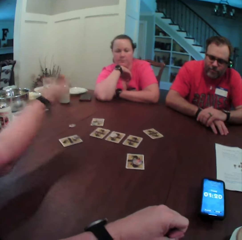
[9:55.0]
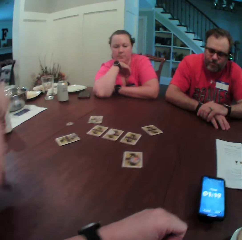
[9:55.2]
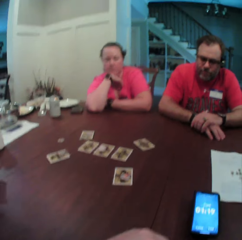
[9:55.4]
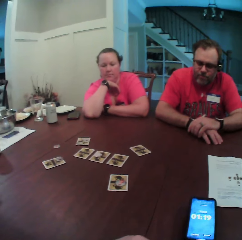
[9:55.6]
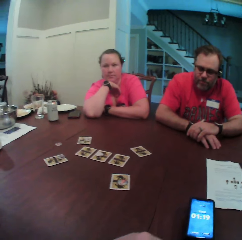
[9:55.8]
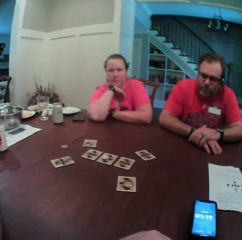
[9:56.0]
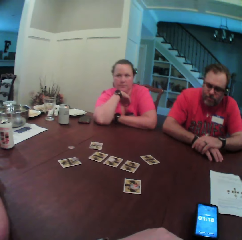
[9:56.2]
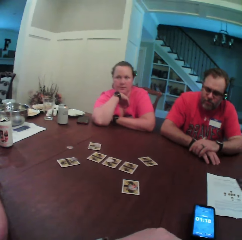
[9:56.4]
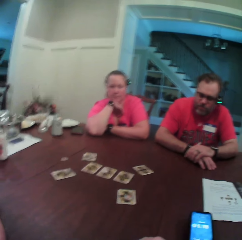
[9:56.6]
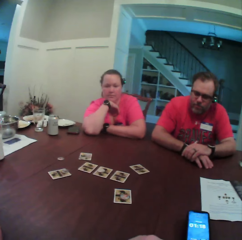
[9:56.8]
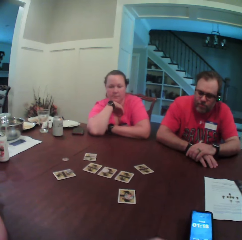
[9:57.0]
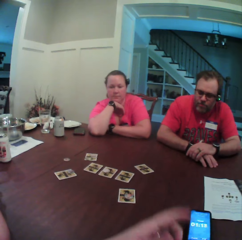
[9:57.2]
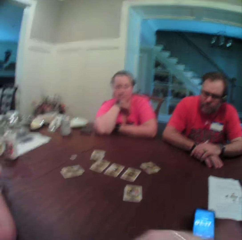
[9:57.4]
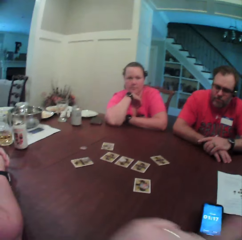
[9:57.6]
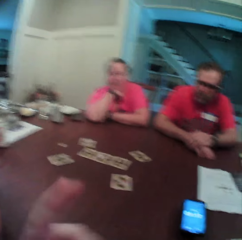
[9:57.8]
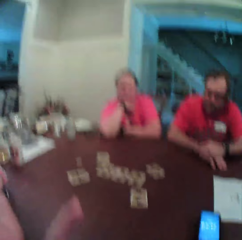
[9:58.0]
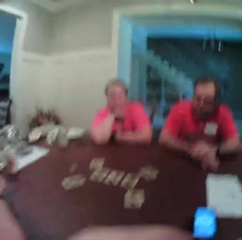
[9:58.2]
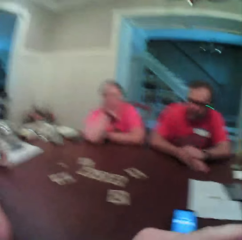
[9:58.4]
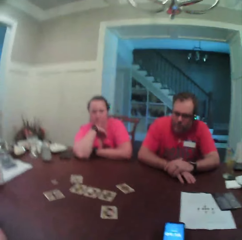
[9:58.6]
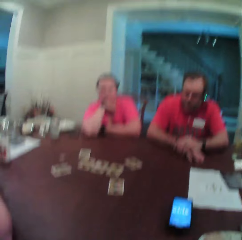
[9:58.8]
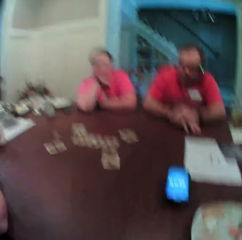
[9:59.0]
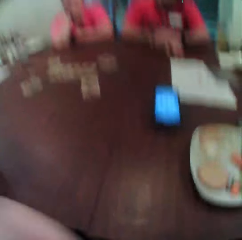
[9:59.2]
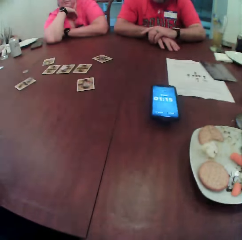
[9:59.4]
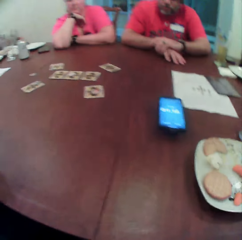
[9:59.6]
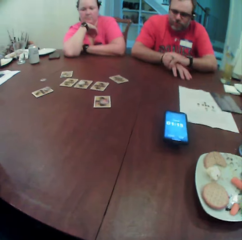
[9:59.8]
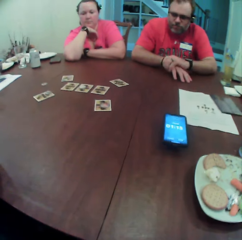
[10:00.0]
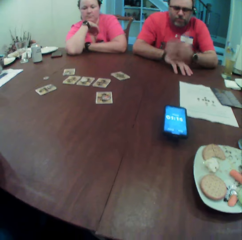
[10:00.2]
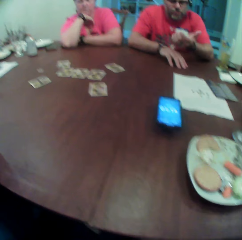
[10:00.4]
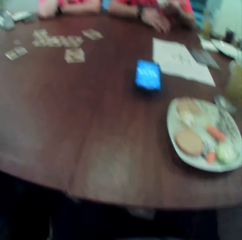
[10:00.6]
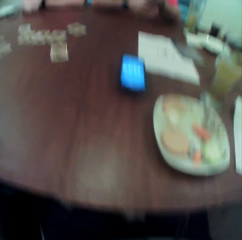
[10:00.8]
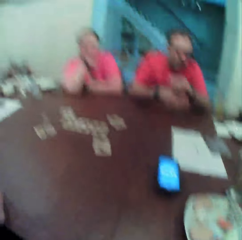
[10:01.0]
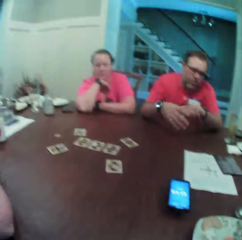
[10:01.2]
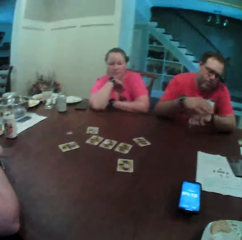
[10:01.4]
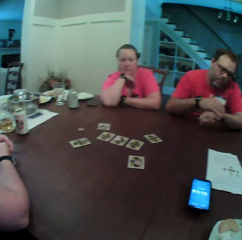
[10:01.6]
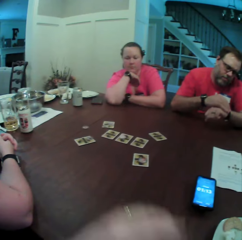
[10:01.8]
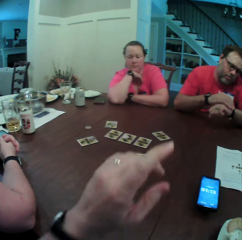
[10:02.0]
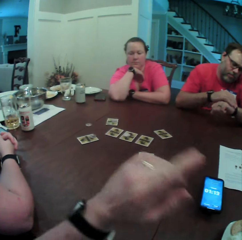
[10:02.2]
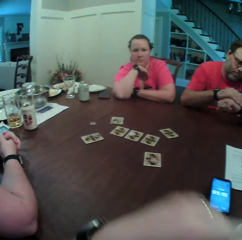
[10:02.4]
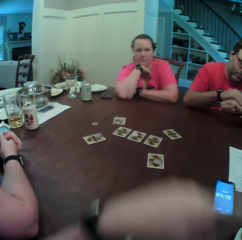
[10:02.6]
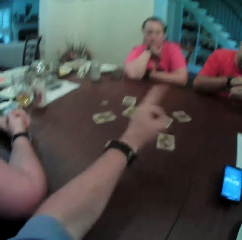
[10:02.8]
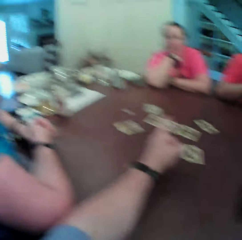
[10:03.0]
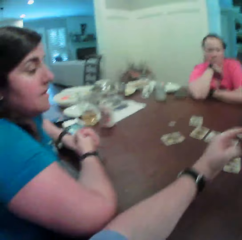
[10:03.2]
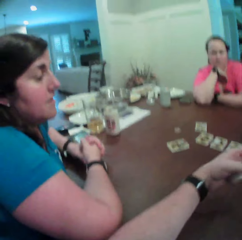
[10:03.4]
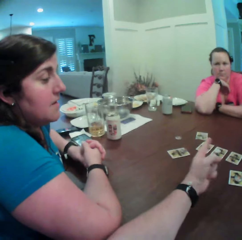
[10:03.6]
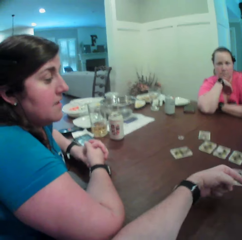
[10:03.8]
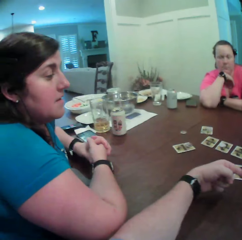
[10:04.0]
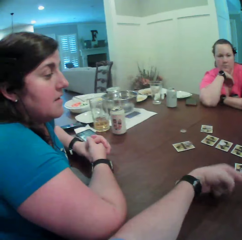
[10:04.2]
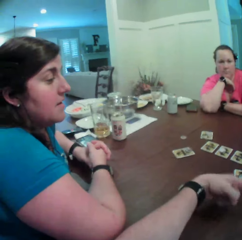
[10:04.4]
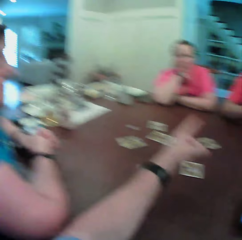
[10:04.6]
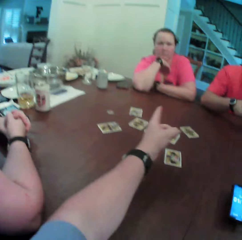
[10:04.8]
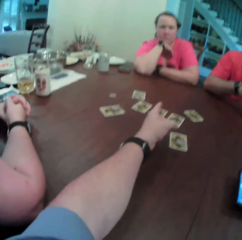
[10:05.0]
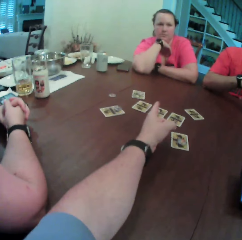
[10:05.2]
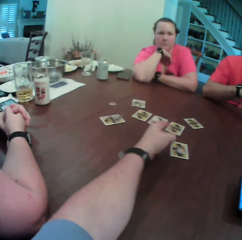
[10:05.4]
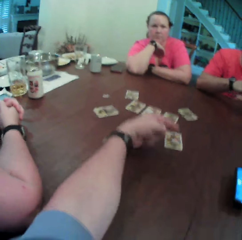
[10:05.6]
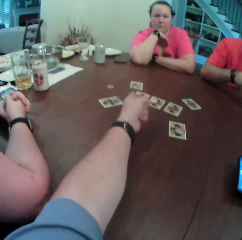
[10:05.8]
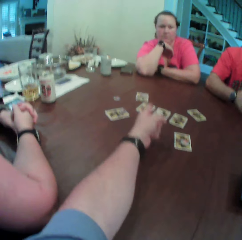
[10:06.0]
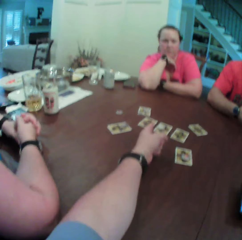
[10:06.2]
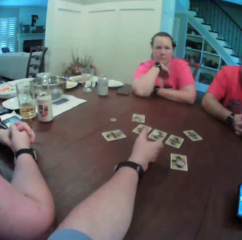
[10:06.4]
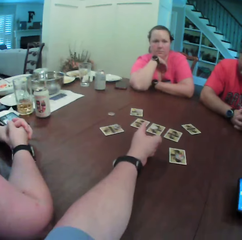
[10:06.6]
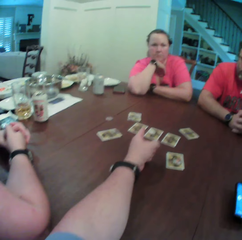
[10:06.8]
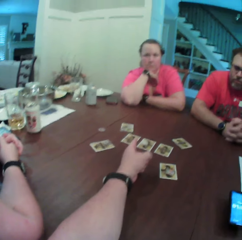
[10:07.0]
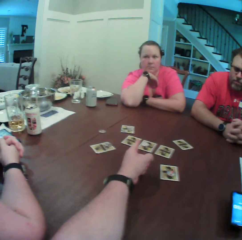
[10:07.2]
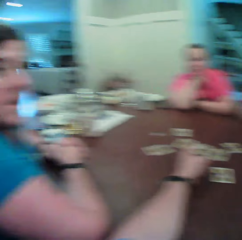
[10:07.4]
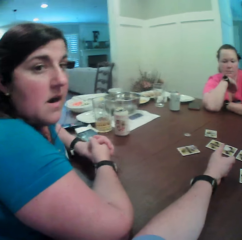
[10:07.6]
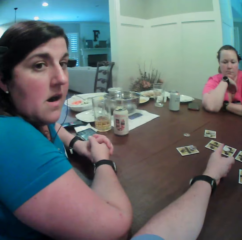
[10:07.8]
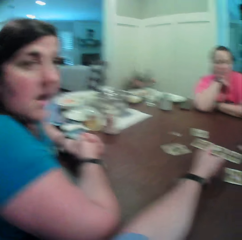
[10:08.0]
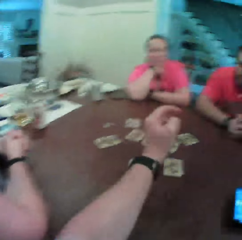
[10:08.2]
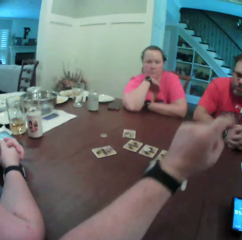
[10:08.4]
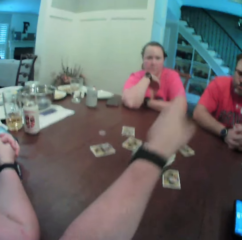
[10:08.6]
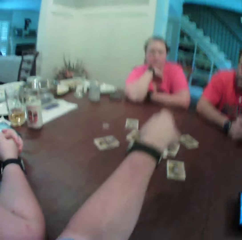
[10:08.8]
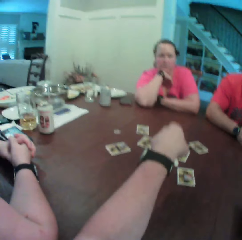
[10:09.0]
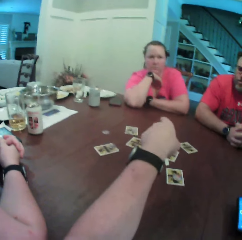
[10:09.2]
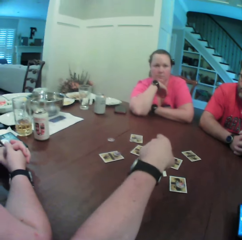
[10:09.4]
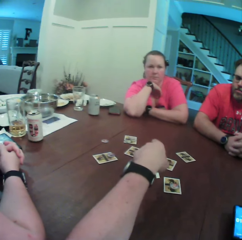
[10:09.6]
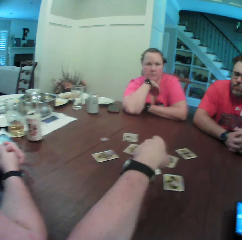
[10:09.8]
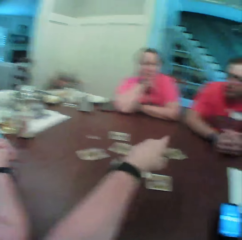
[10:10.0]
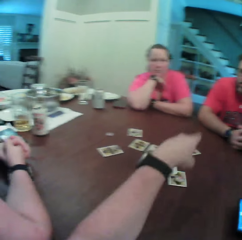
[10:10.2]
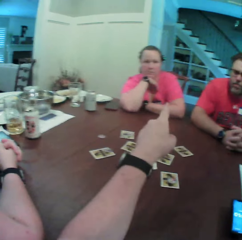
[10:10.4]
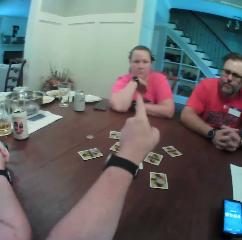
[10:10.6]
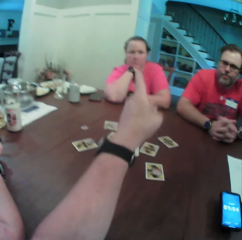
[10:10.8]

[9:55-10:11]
The camera wearer gesticulates with his left hand. The man gesticulates with his left hand. He adjusts the wristwatch on his left hand with his right hand. The camera wearer points with his left hand.

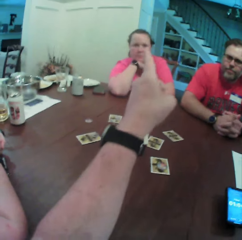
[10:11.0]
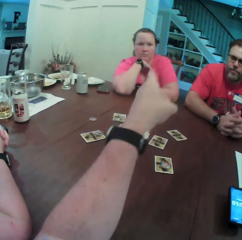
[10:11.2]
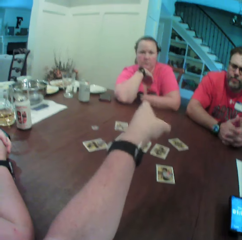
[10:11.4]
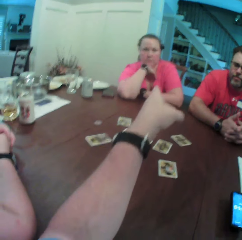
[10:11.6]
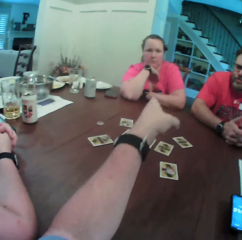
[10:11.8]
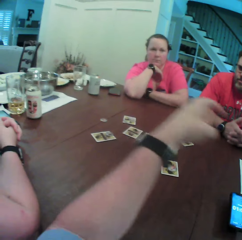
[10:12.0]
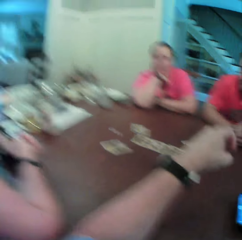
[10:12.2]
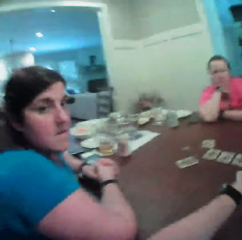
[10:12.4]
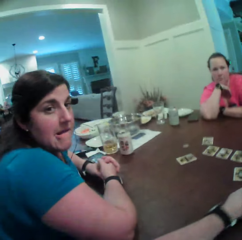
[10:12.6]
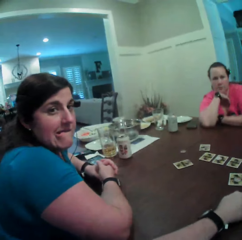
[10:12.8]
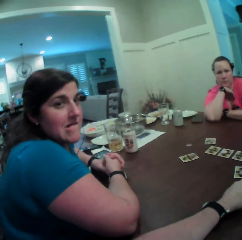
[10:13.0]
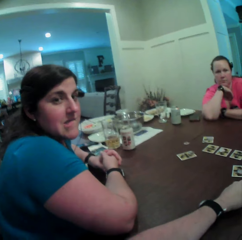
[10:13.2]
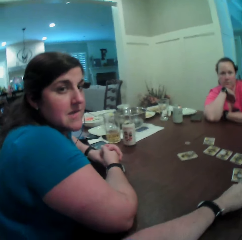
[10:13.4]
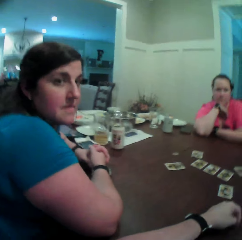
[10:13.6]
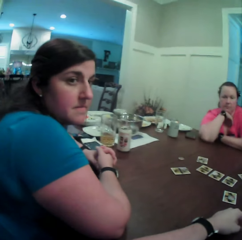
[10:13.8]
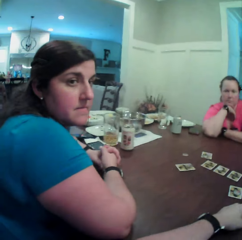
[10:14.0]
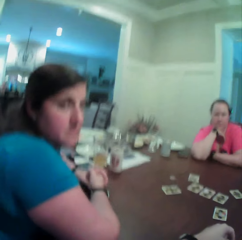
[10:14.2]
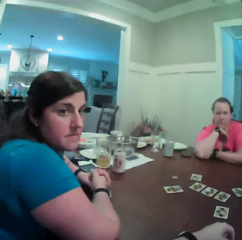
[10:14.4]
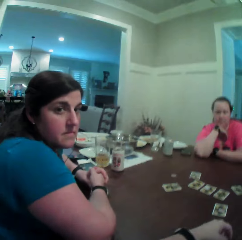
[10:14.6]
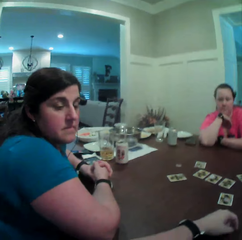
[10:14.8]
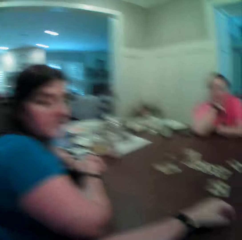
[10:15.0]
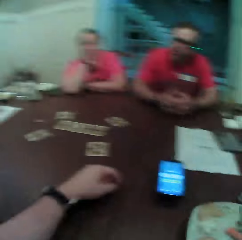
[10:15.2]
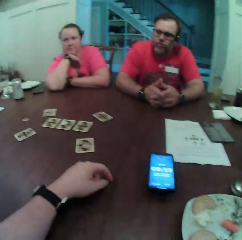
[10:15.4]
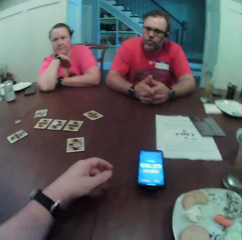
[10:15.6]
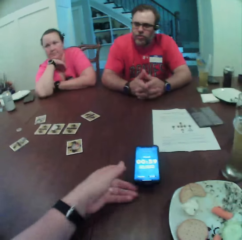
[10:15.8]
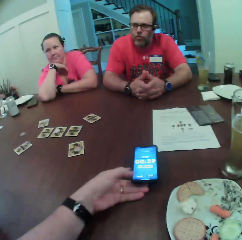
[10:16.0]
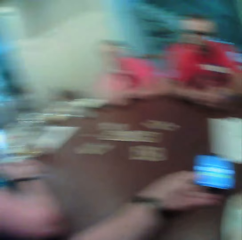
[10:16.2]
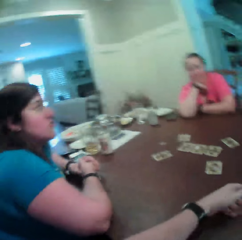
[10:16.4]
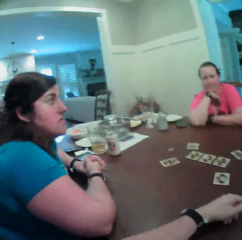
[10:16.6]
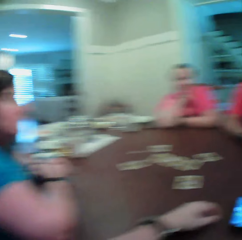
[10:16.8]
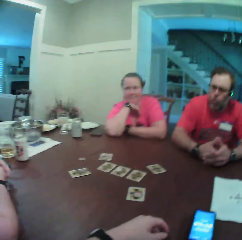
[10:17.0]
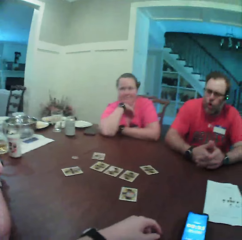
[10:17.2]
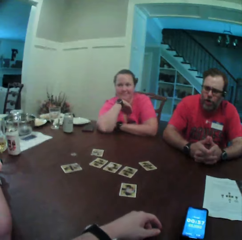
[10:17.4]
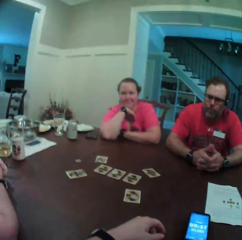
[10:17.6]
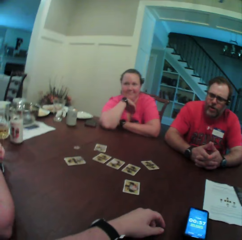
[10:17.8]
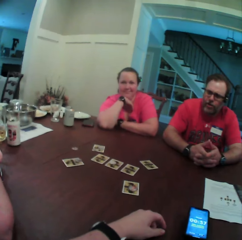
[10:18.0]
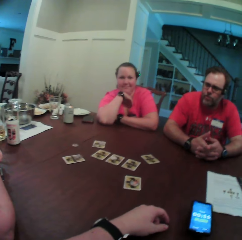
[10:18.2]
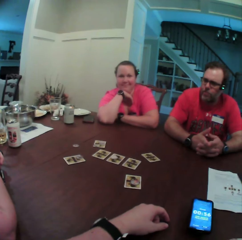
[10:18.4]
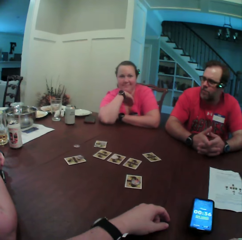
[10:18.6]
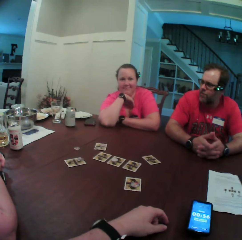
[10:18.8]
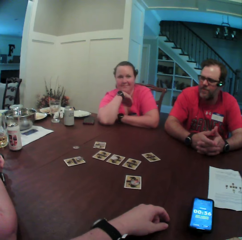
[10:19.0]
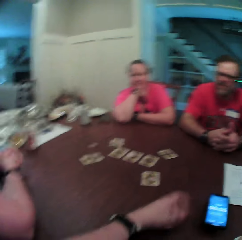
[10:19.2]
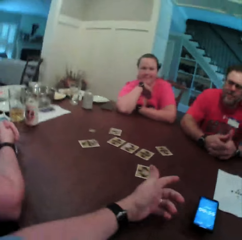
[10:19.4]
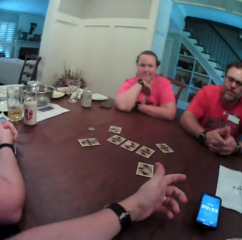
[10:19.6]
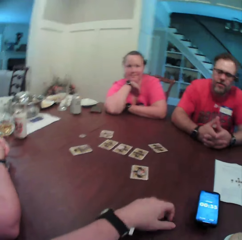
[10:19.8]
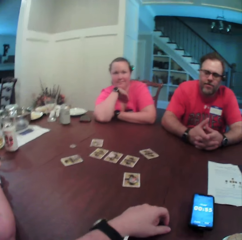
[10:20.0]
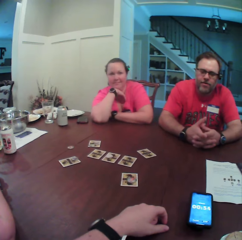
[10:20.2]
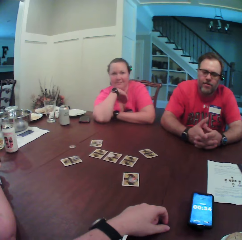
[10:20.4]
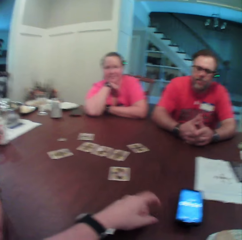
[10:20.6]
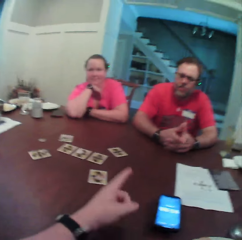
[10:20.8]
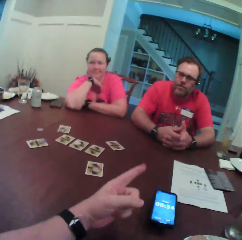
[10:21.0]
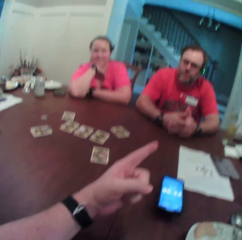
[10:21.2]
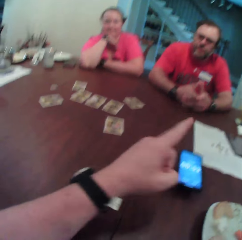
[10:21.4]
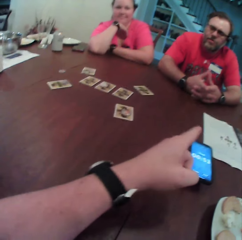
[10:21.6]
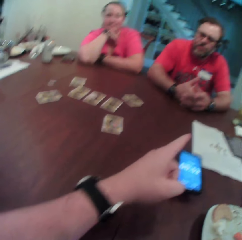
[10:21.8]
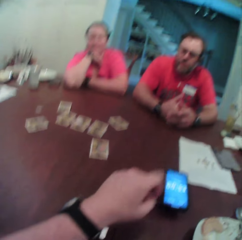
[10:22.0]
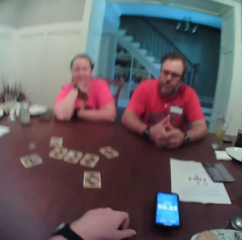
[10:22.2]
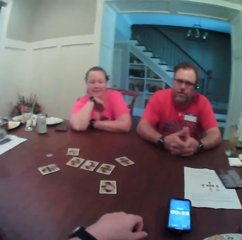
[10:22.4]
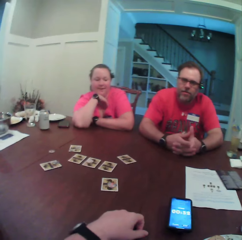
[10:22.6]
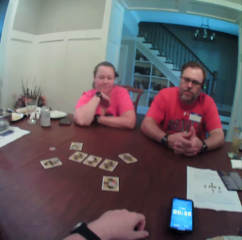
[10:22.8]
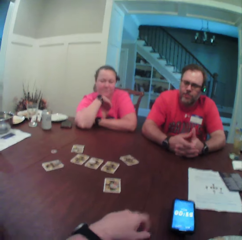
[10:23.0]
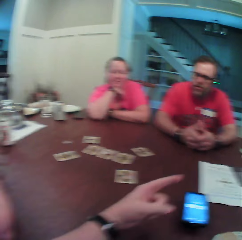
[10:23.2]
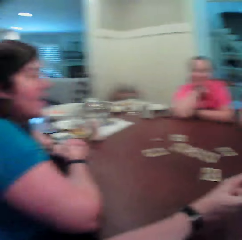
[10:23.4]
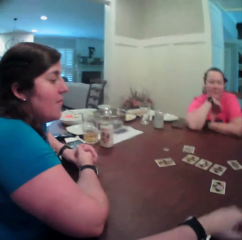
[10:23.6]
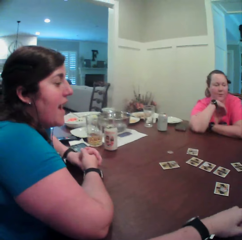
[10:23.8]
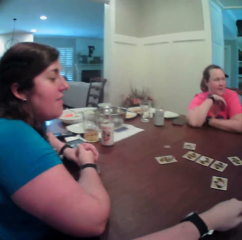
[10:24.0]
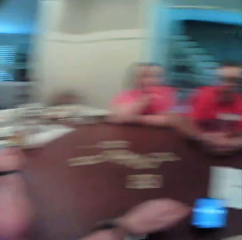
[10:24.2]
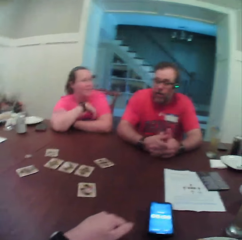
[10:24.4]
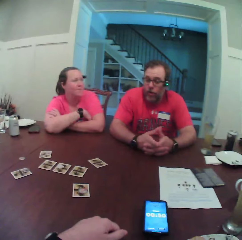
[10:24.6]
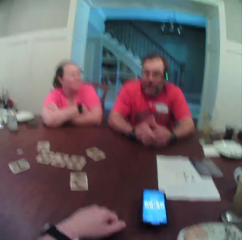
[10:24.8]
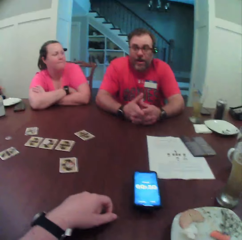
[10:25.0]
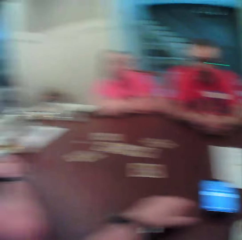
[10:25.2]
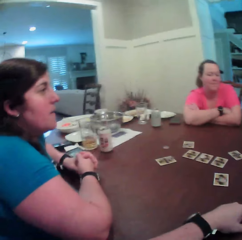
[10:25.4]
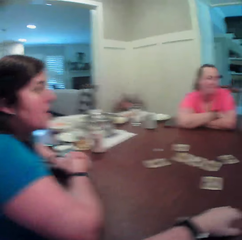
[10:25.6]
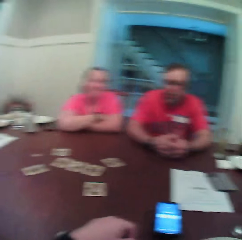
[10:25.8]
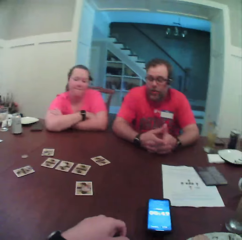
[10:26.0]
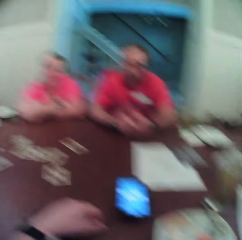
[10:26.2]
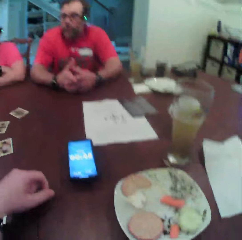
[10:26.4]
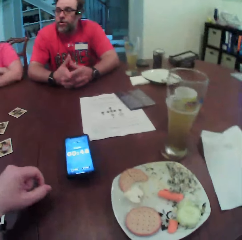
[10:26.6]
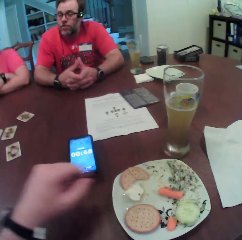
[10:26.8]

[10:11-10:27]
The camera wearer puts his left hand beneath the phone. The man converses with the woman. The camera wearer points his left hand. Another woman converses with the group of people. The first woman converses with the group of people. The man converses with the group of people.
